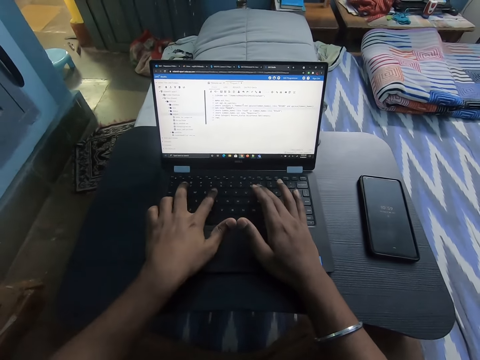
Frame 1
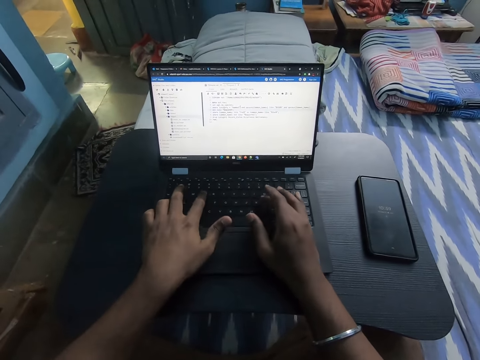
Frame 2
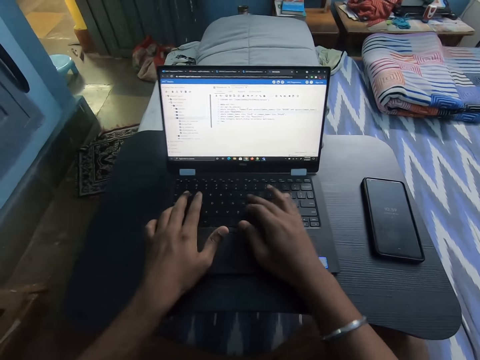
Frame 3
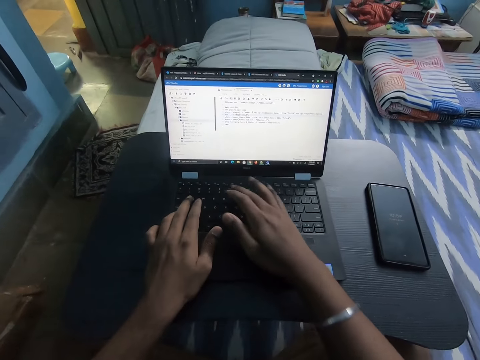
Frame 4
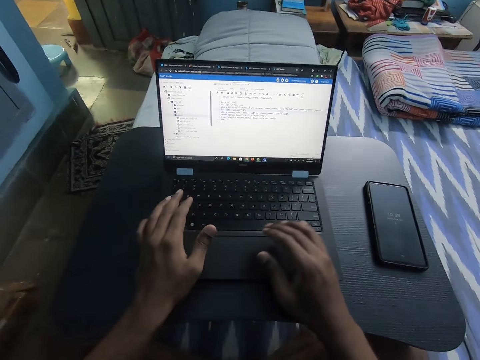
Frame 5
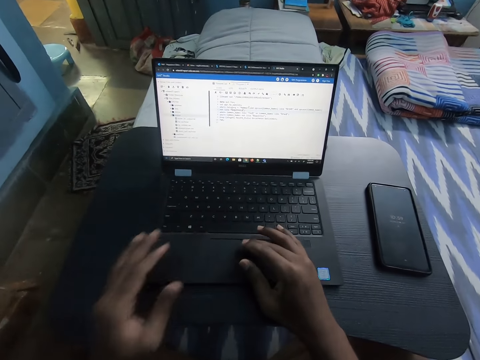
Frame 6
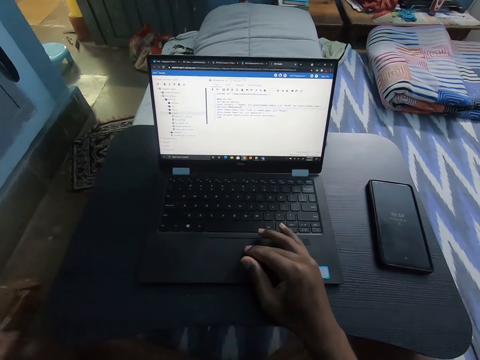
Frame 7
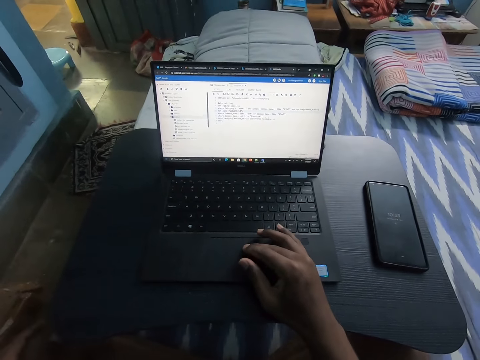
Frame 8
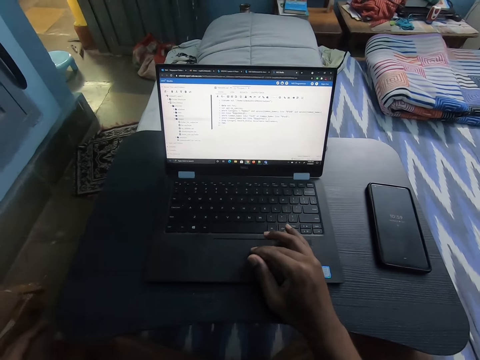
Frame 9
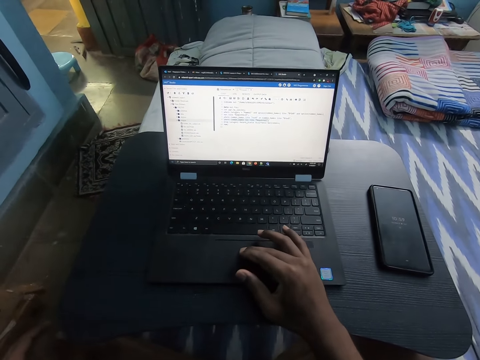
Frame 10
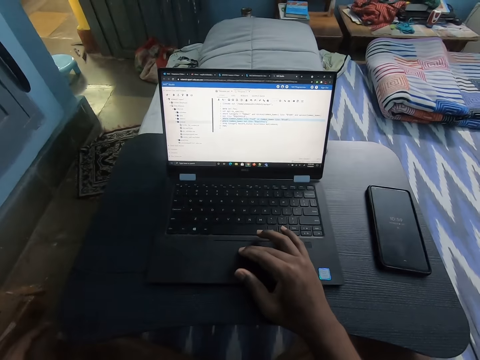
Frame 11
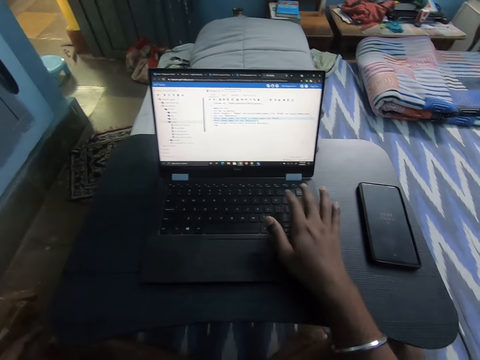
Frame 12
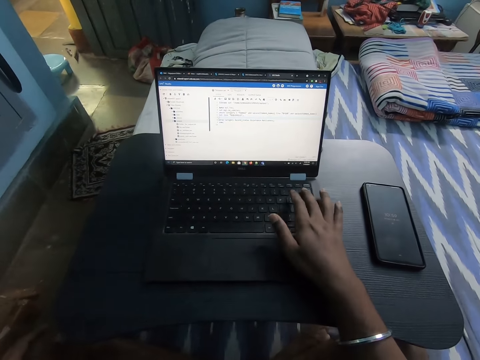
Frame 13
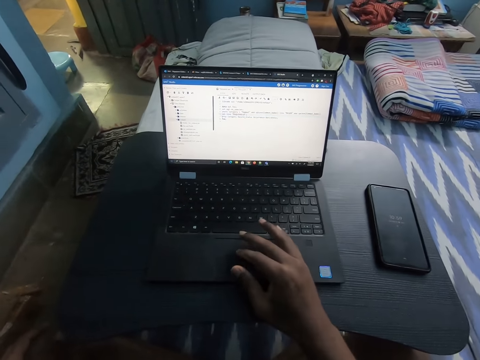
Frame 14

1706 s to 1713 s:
The camera wearer operates the laptop on the table with his right hand.

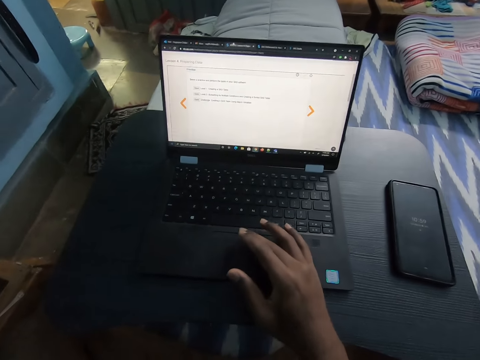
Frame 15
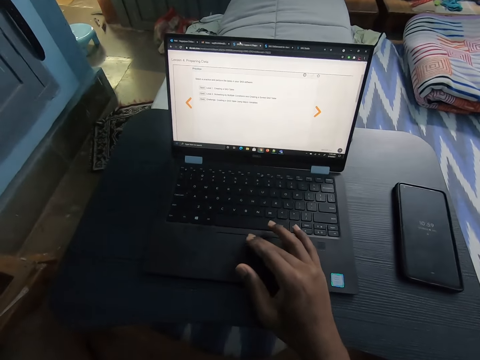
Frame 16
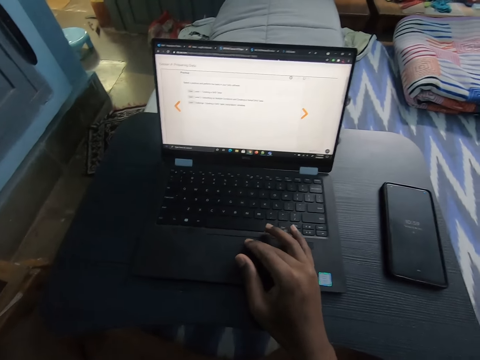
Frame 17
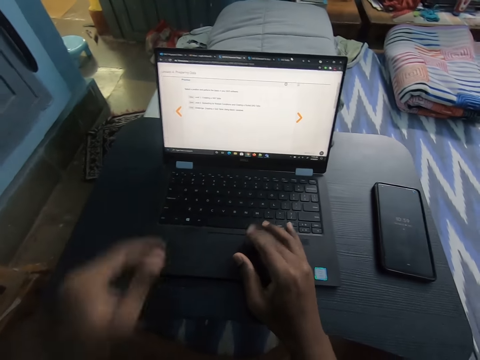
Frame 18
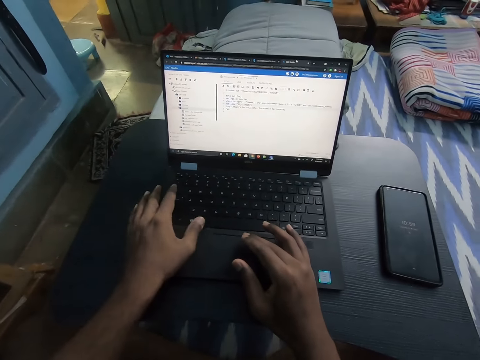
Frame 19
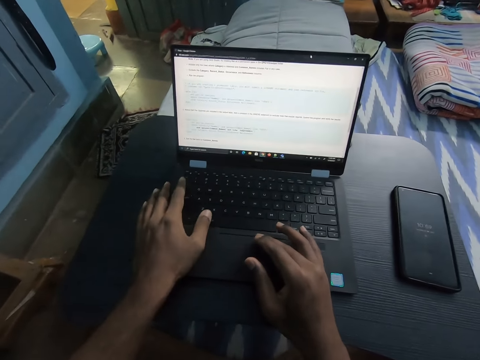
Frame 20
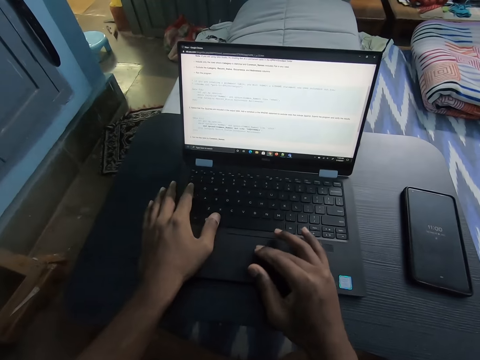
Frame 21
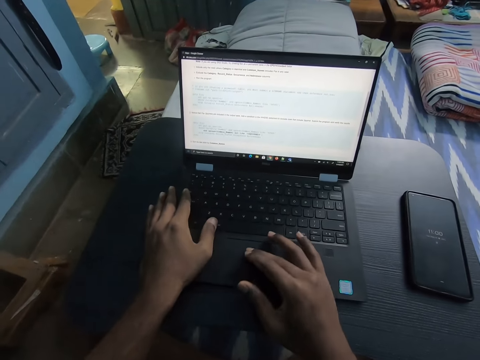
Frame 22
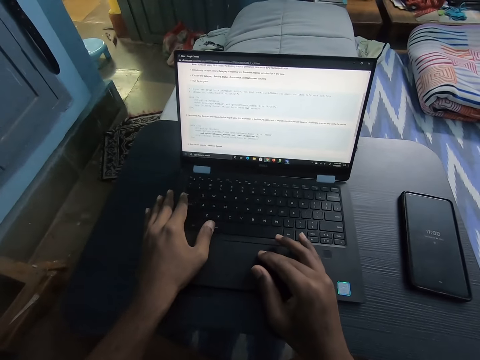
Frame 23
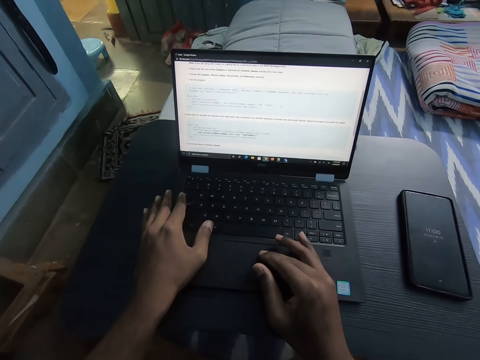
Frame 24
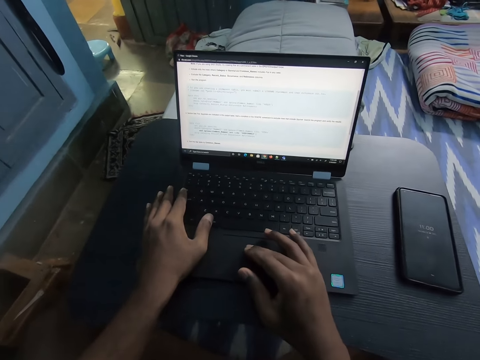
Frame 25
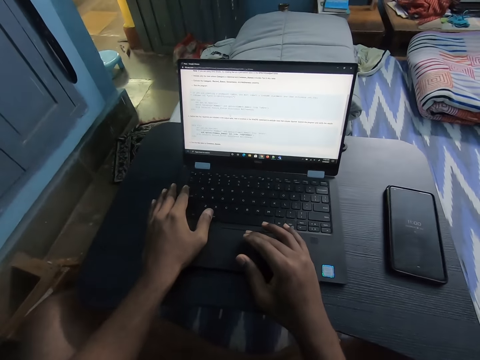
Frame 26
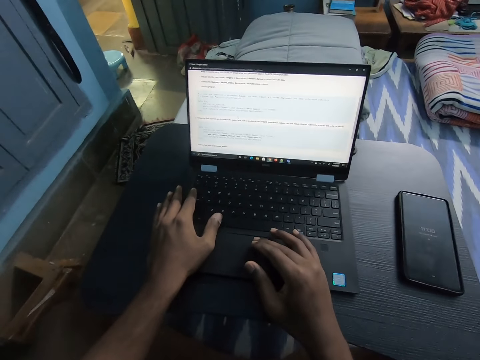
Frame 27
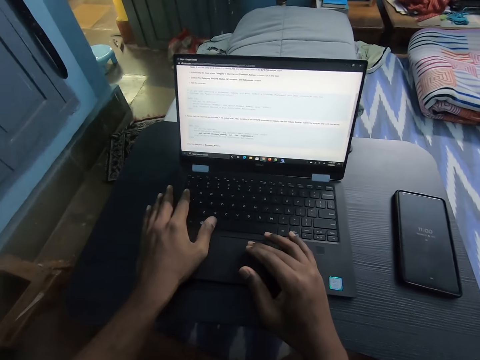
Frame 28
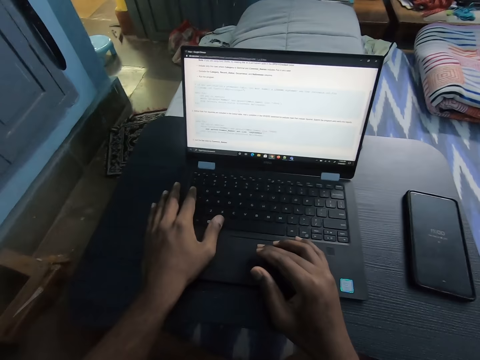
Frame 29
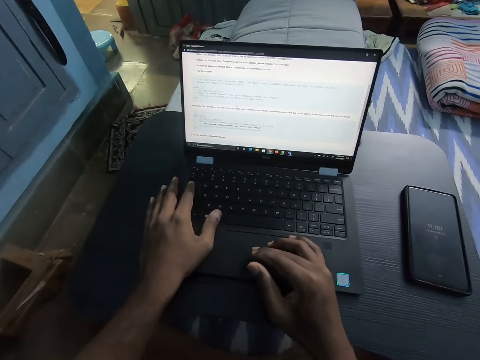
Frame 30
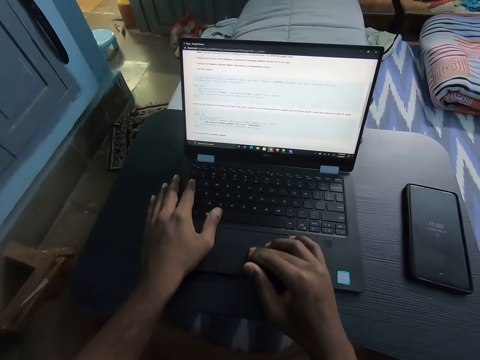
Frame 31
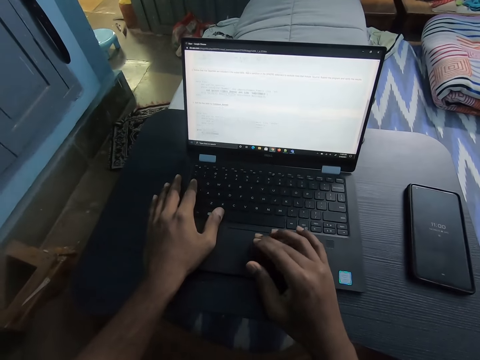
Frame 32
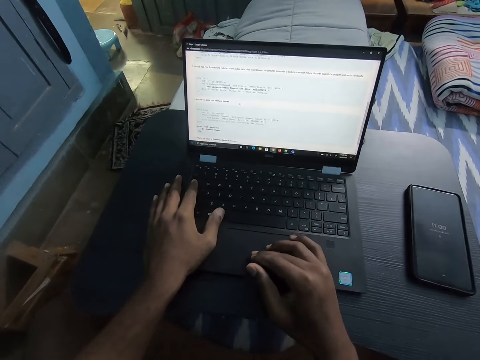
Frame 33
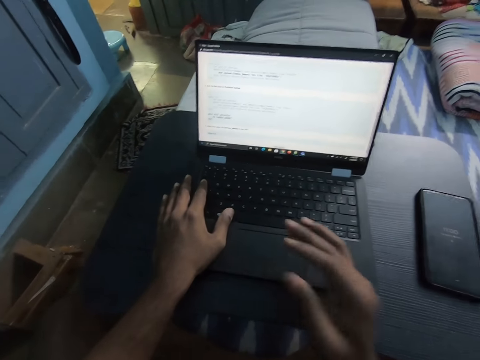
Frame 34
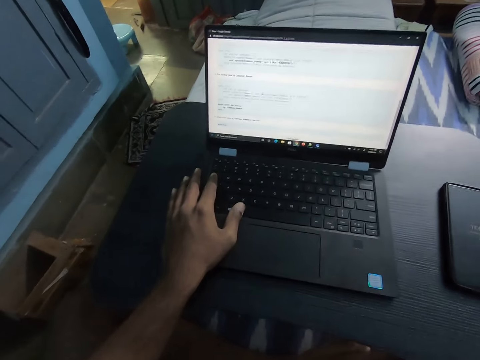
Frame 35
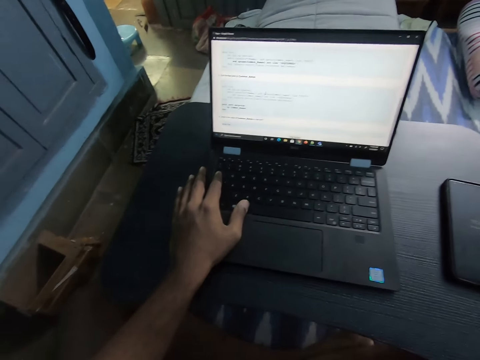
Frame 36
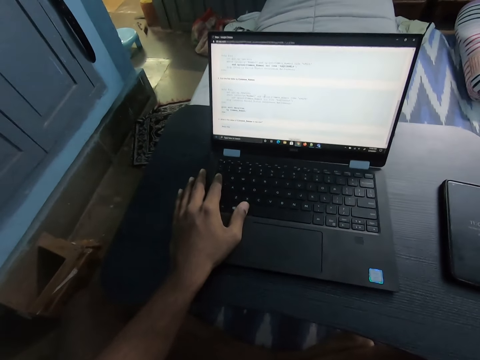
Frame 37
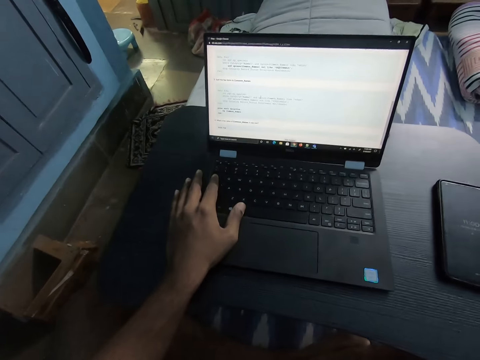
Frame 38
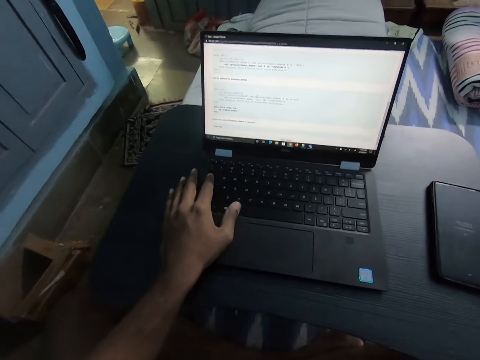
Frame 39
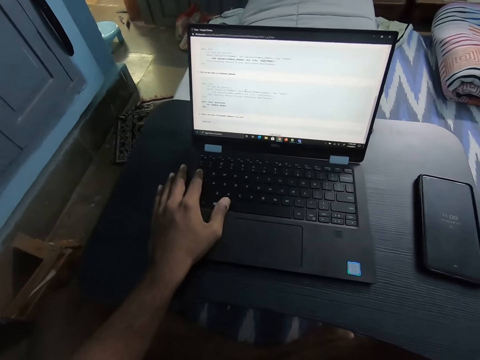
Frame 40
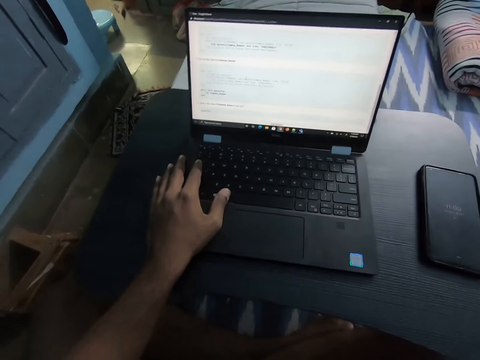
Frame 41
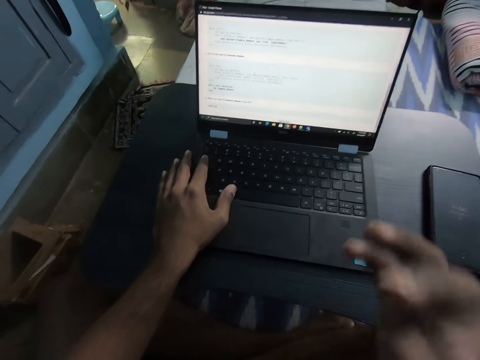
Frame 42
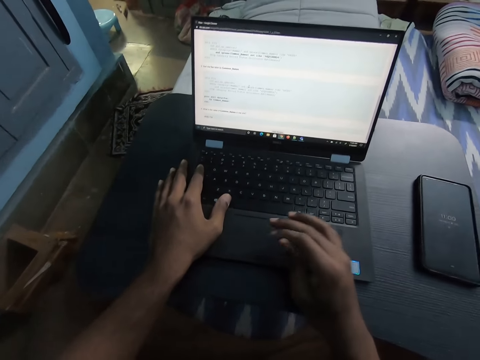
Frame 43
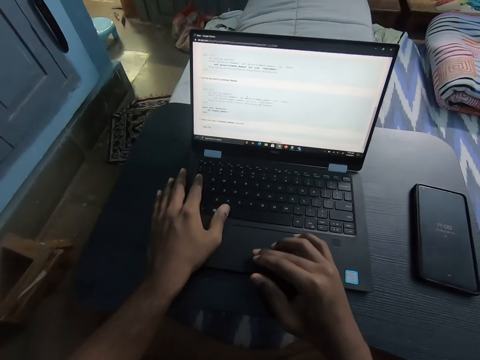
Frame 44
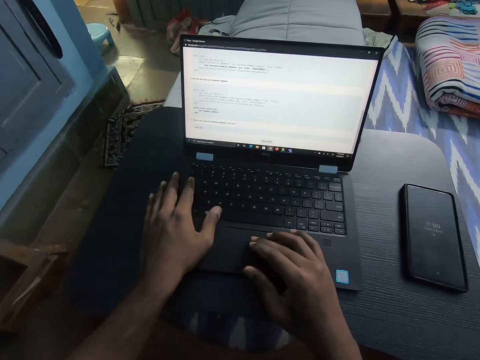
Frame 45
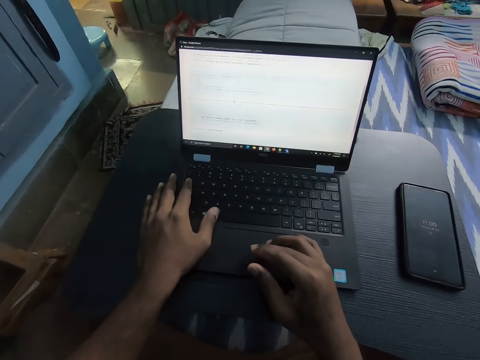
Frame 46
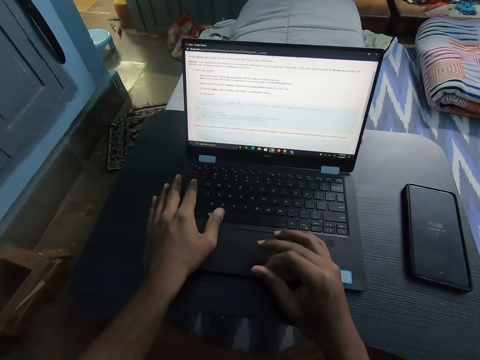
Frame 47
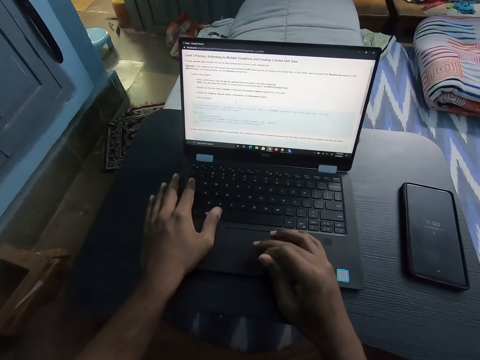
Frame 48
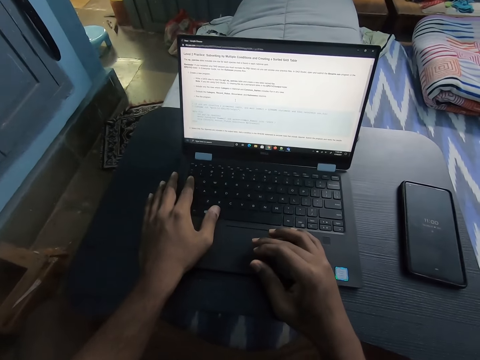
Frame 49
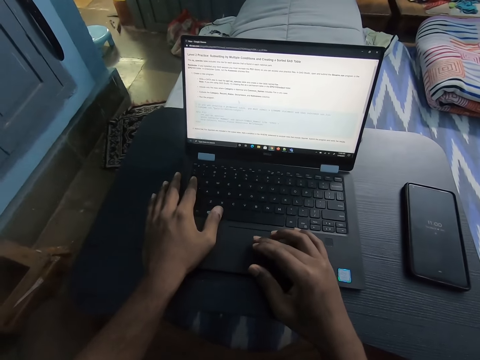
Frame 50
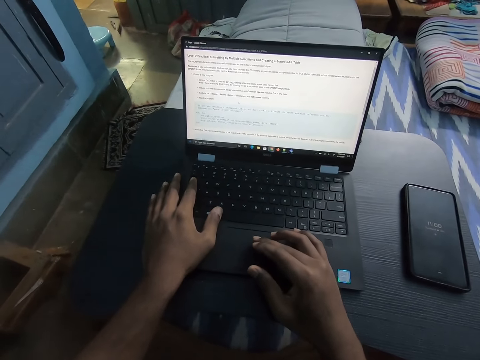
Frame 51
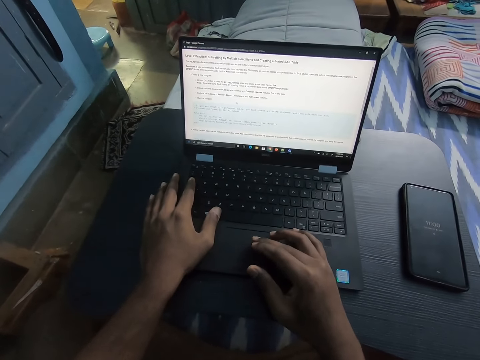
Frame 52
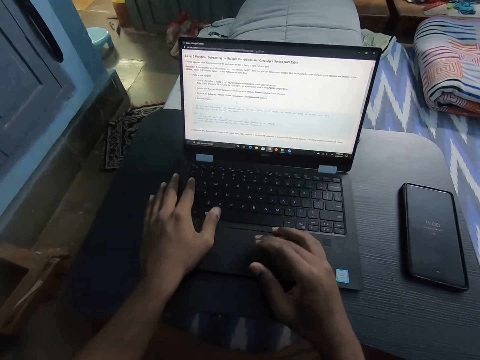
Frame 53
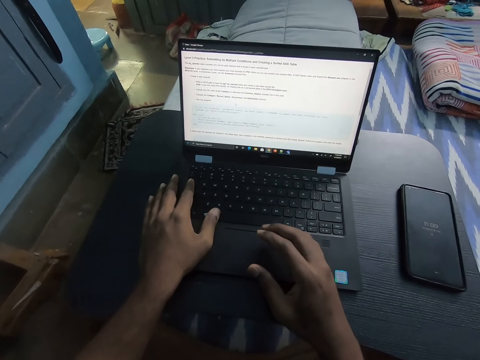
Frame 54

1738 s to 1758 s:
The camera wearer operates the laptop on the table with both hands. He touches his face with his right hand. He operates the laptop on the table with both hands.
